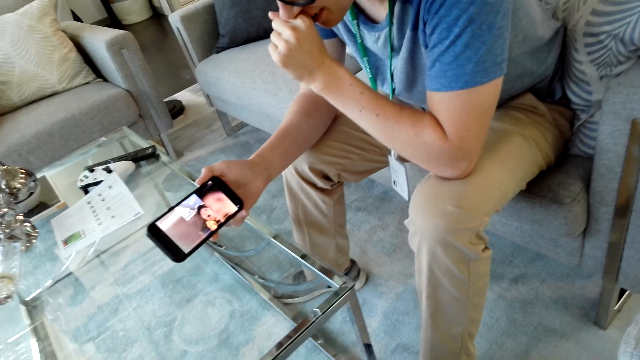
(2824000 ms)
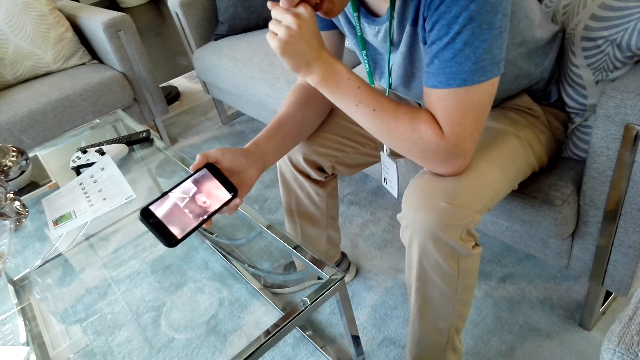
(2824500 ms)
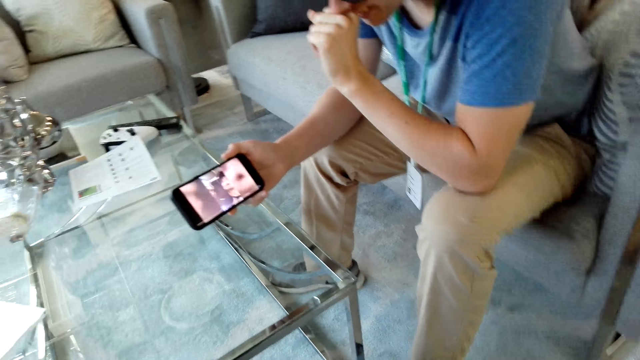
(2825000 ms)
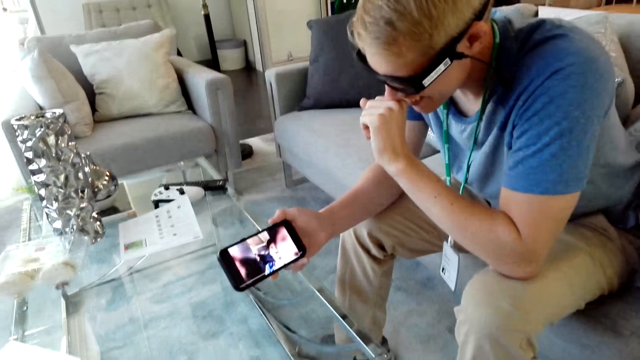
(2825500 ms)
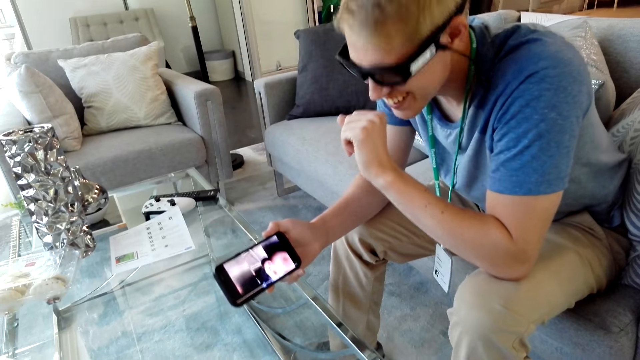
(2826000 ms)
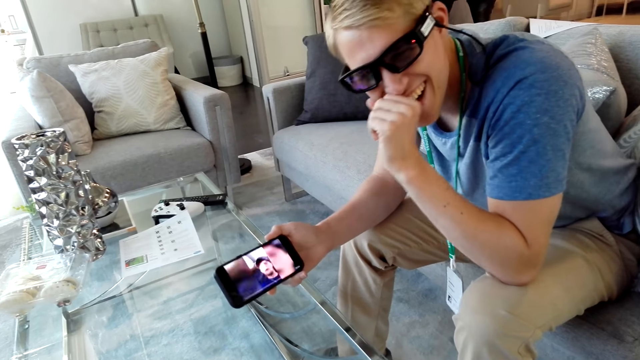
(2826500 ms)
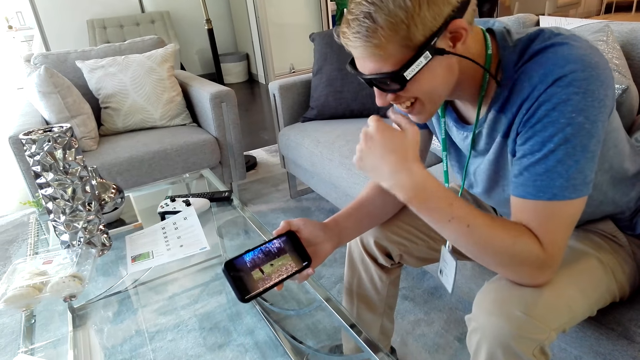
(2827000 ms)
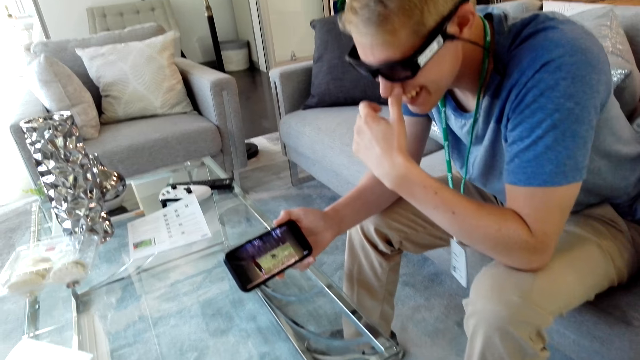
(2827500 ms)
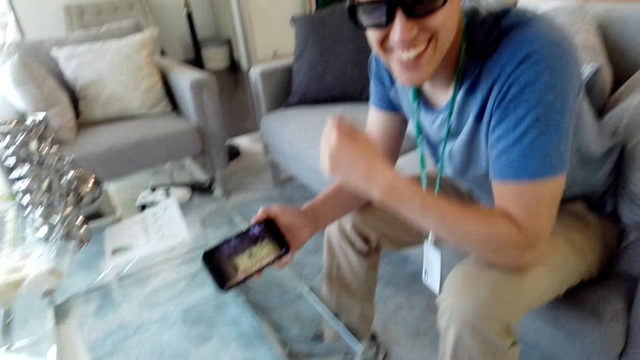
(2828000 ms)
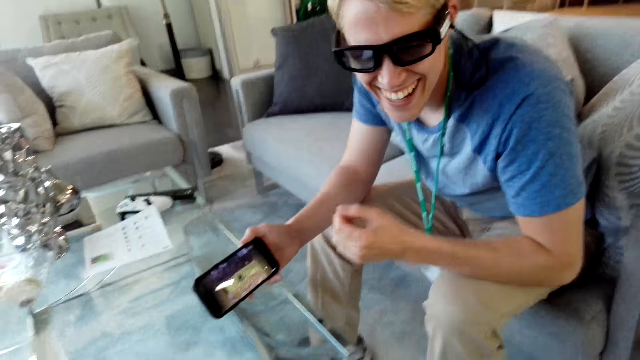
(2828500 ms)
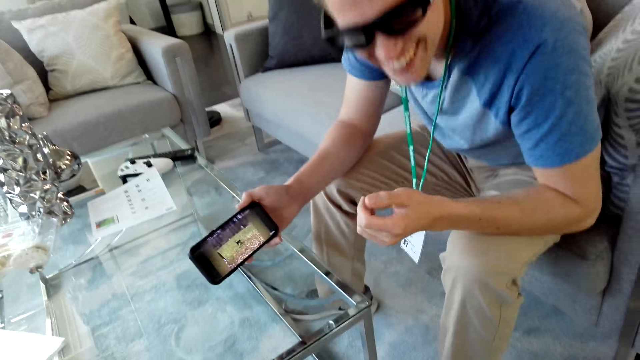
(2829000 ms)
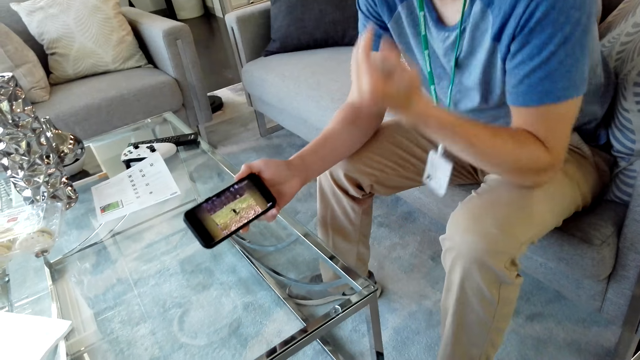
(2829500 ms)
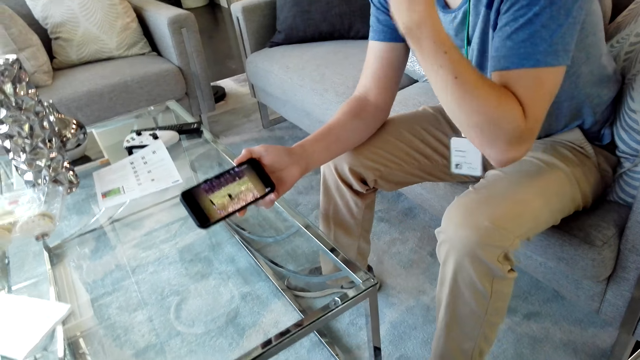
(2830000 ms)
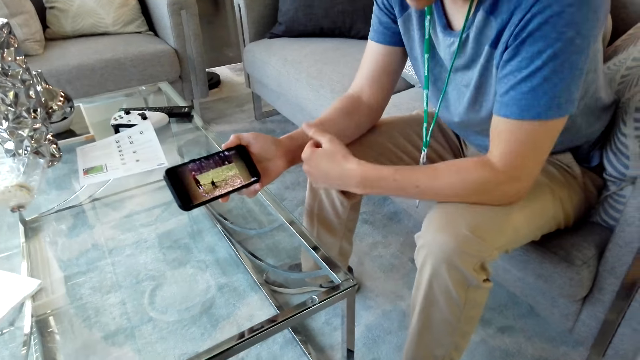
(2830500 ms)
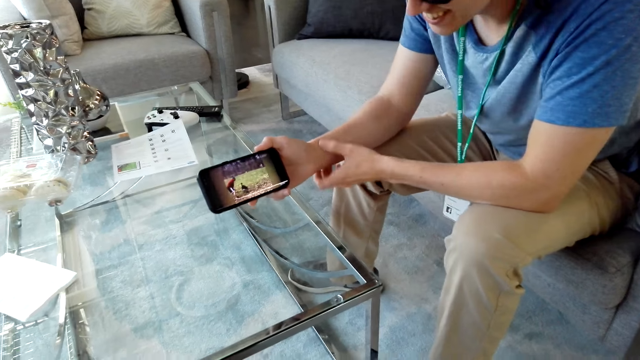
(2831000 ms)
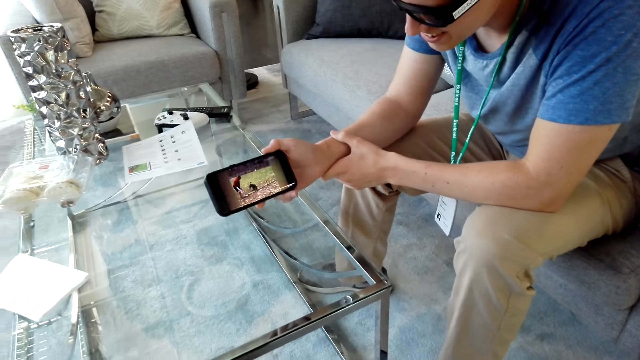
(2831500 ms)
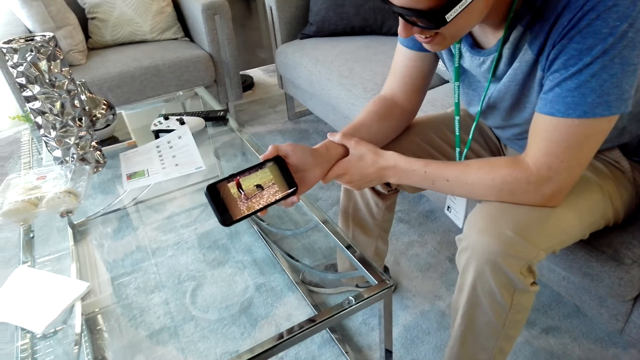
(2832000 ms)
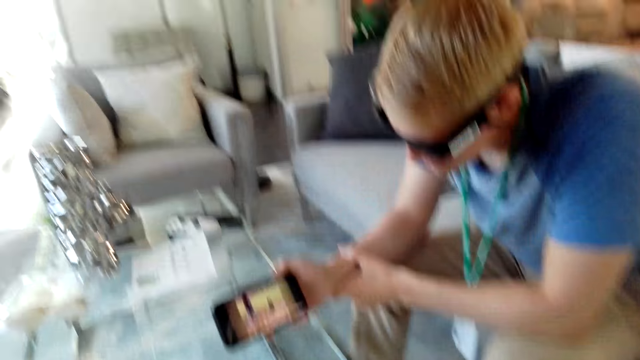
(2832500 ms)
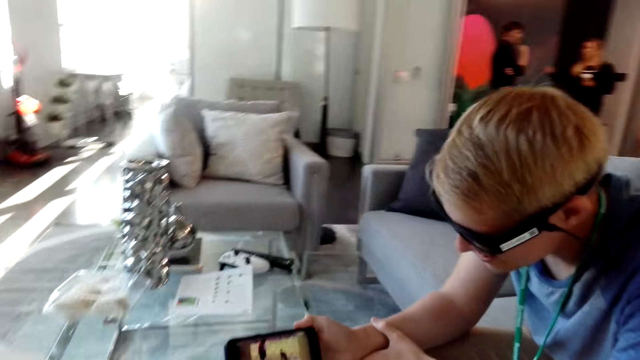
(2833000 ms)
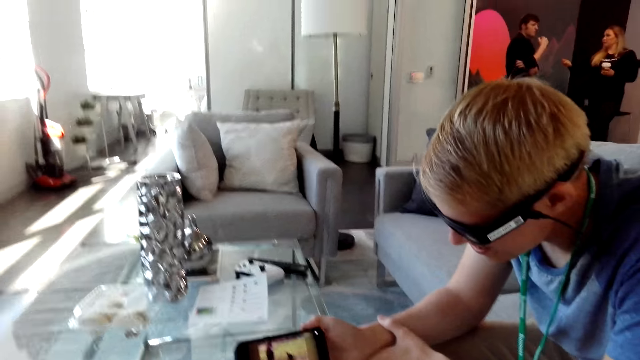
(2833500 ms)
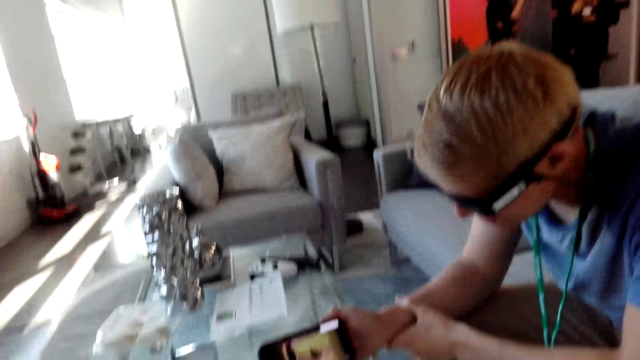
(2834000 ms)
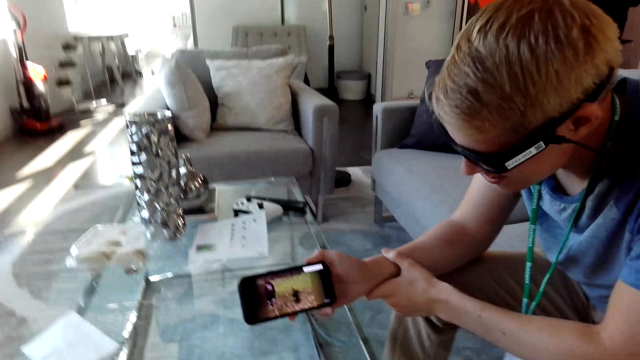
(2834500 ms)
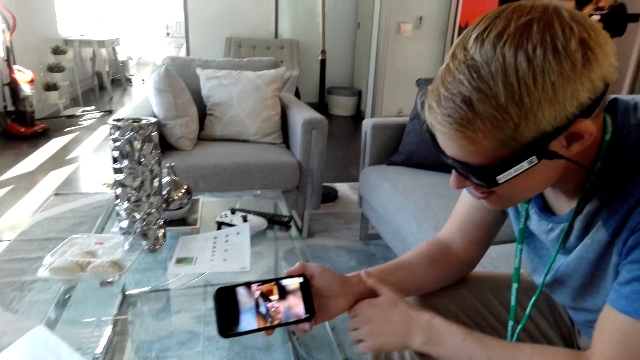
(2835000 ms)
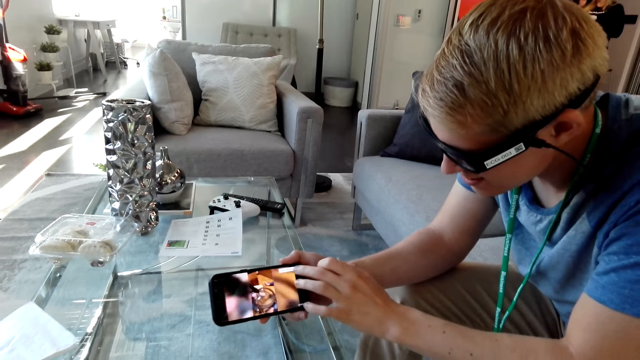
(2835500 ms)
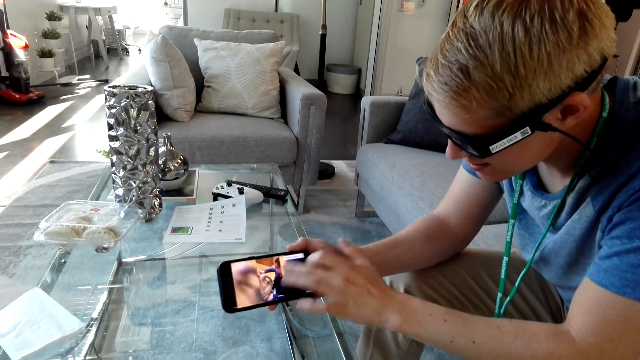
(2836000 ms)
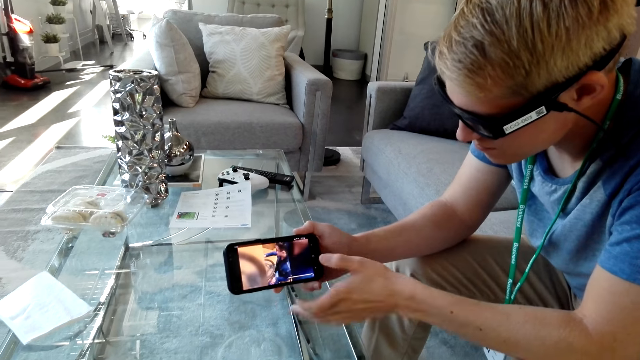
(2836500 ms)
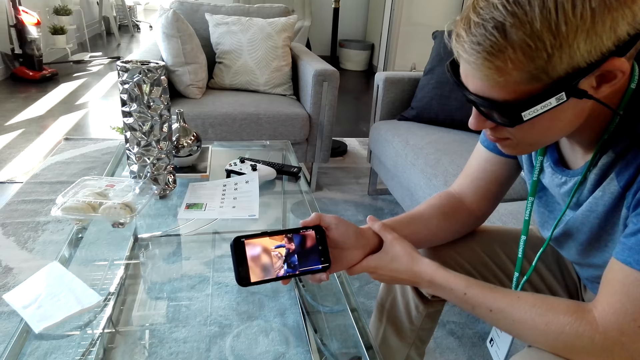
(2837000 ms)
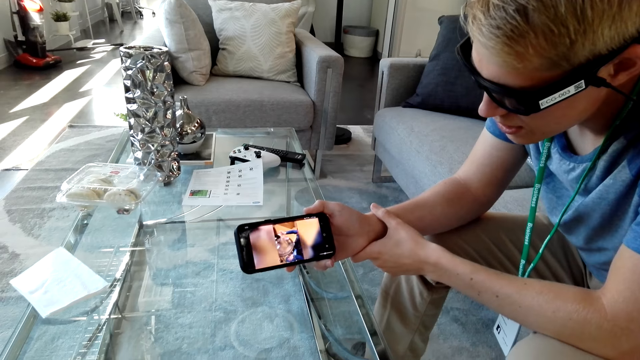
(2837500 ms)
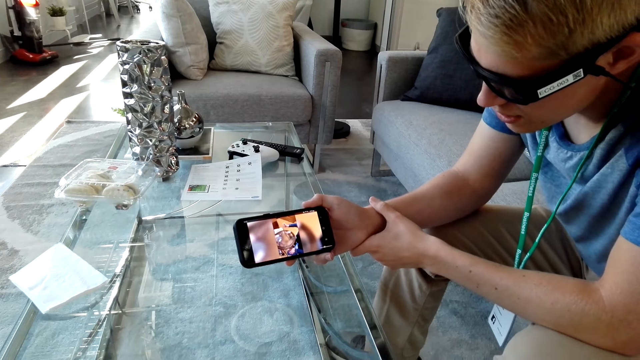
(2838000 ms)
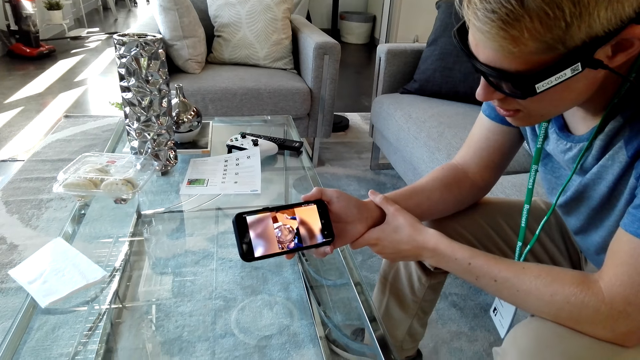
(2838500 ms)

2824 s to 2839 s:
A man looks at the camera wearer and watches a video on the phone. The man looks at the camera wearer, puts down his hand, watches a video on the phone and touches the phone.

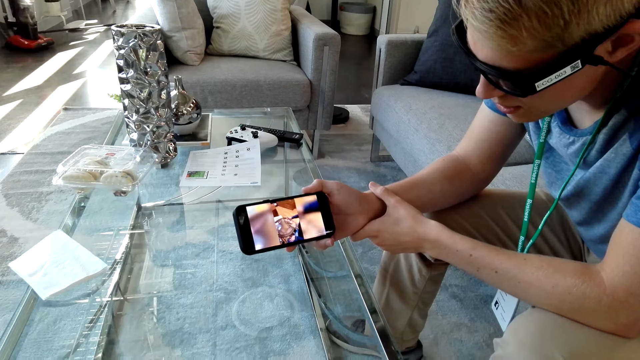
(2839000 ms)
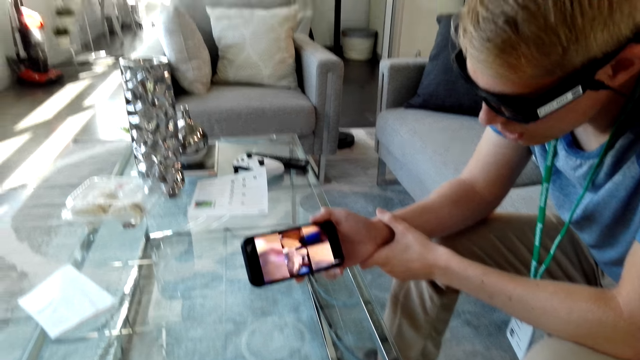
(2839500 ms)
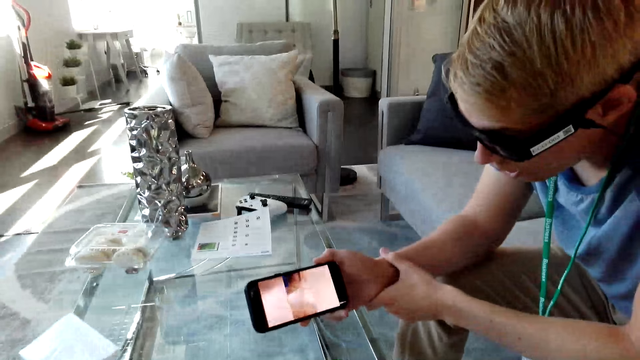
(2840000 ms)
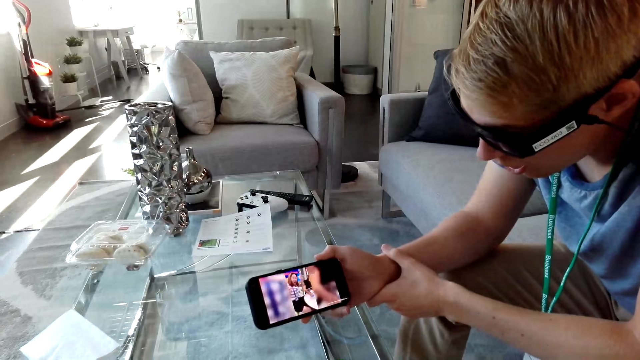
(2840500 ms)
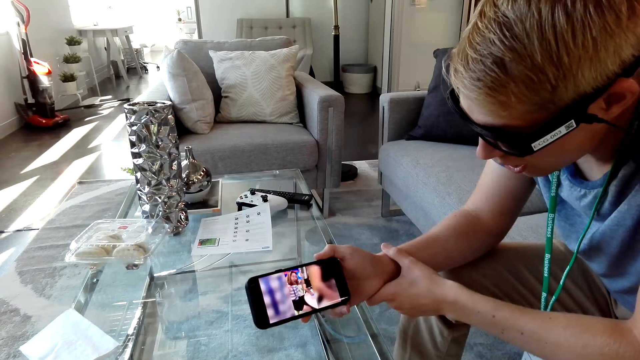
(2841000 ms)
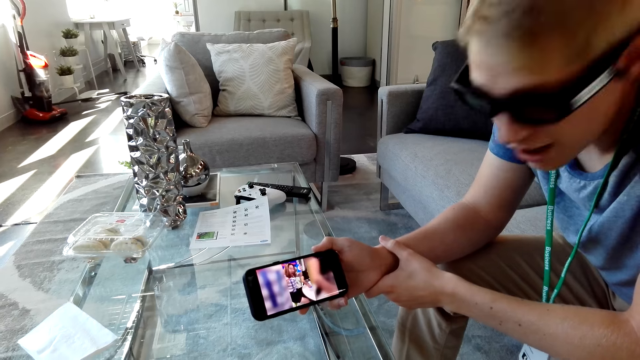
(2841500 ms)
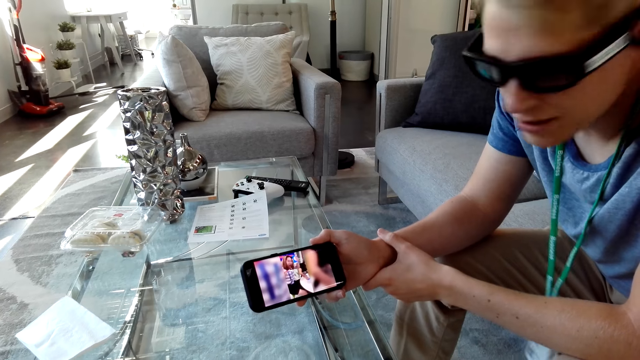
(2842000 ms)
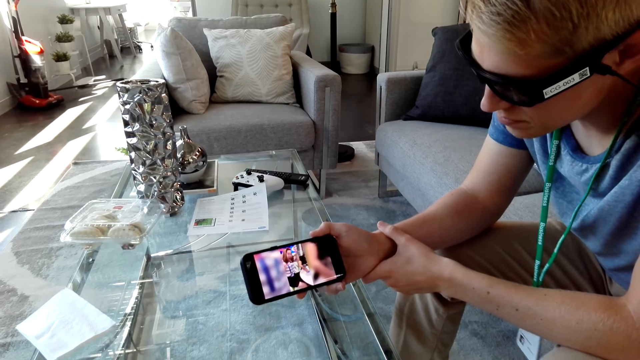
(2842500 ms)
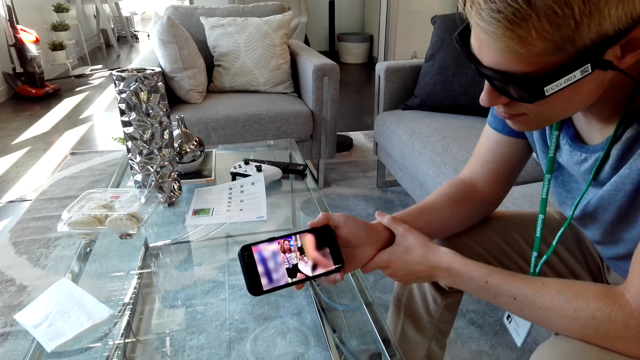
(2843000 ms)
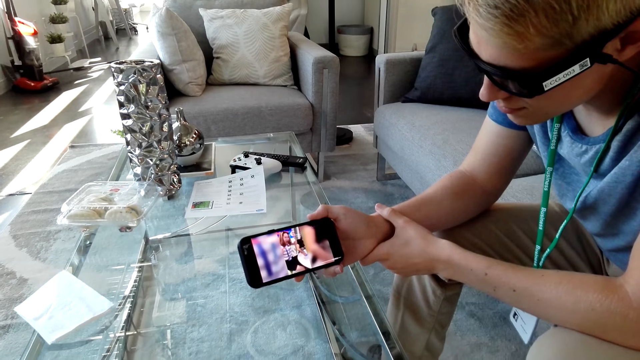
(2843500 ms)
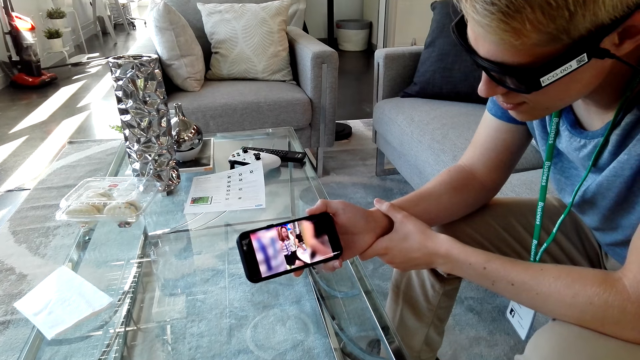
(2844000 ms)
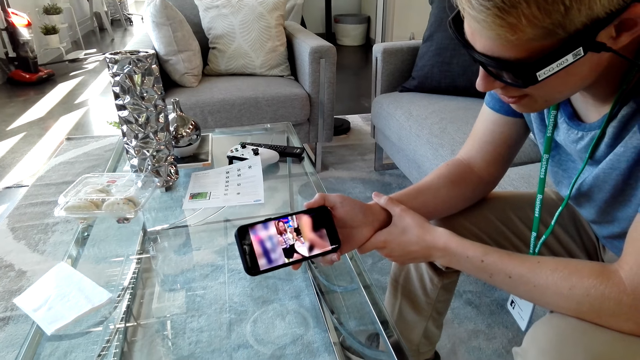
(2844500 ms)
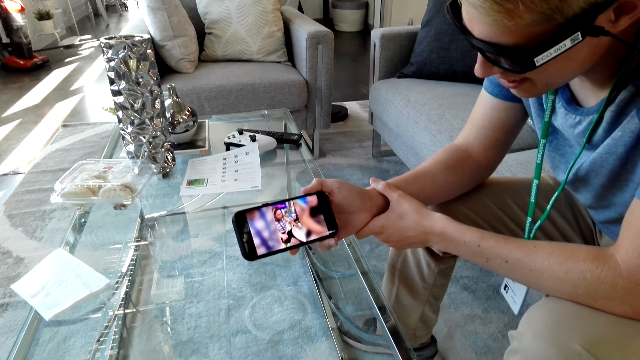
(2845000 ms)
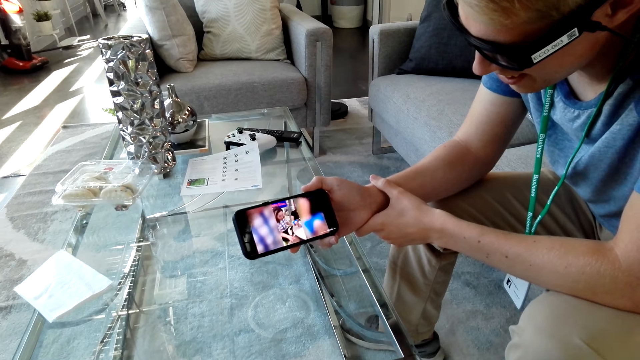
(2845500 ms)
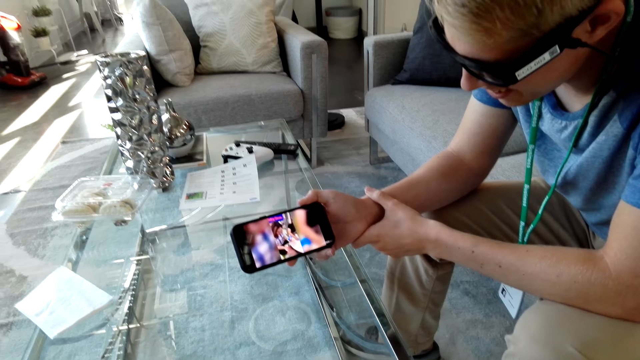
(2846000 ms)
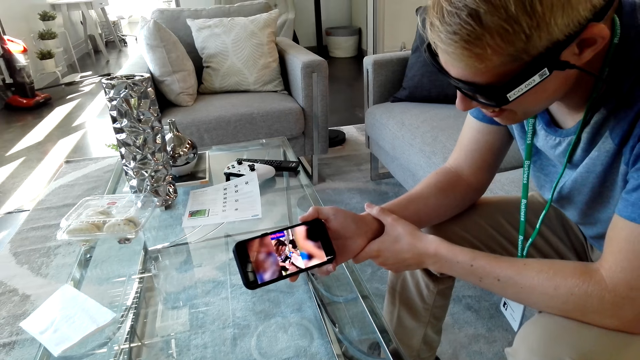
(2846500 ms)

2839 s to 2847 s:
A man looks at the camera wearer and watches a video on the phone.
